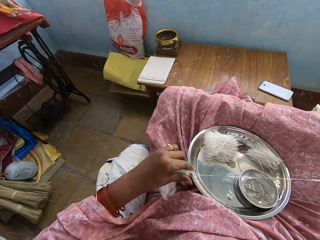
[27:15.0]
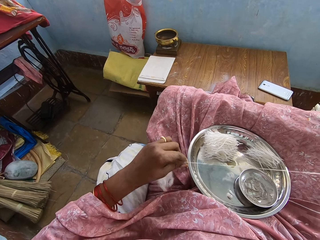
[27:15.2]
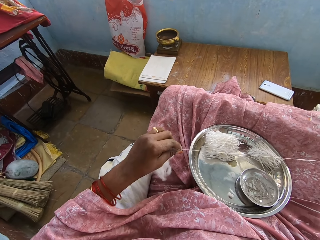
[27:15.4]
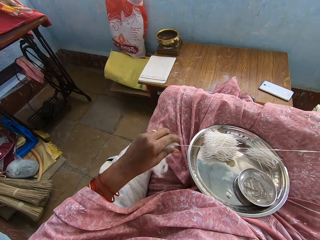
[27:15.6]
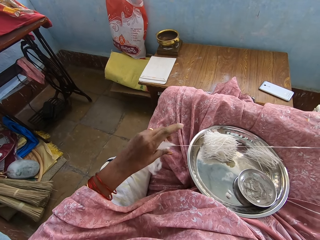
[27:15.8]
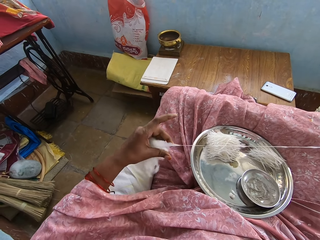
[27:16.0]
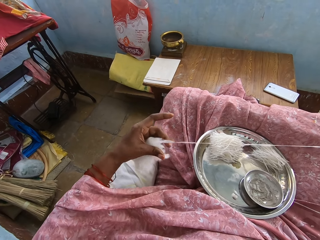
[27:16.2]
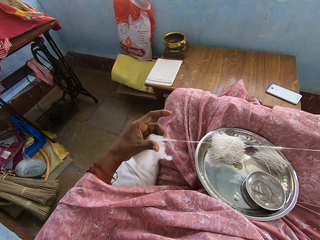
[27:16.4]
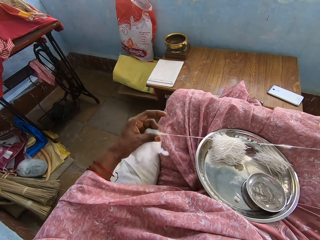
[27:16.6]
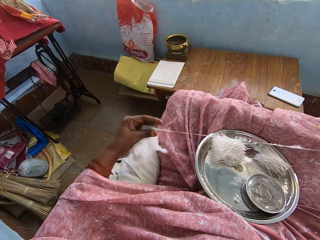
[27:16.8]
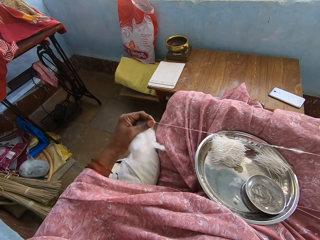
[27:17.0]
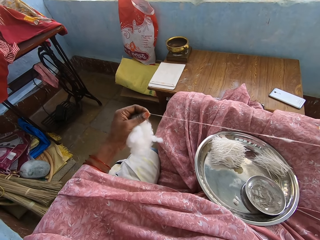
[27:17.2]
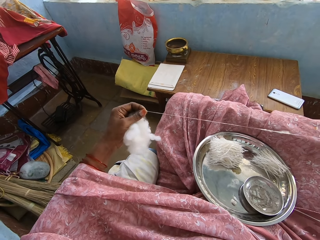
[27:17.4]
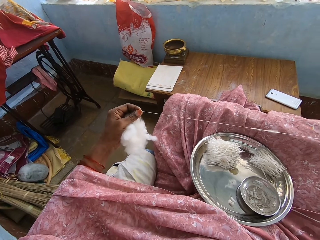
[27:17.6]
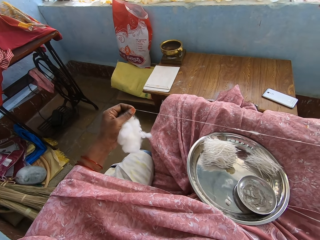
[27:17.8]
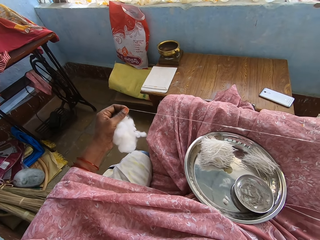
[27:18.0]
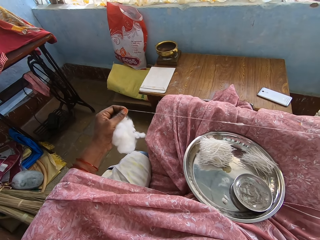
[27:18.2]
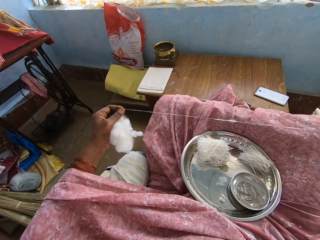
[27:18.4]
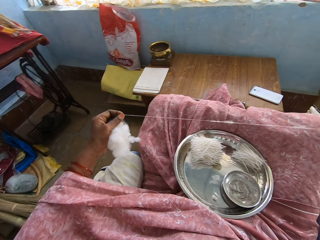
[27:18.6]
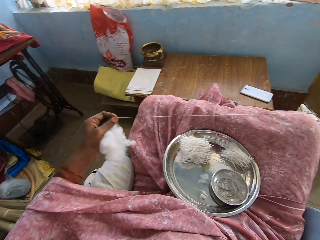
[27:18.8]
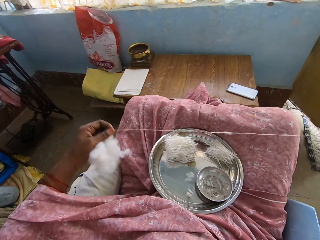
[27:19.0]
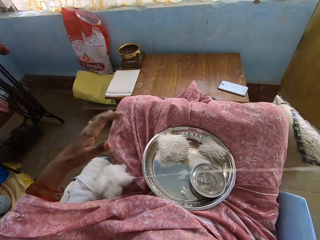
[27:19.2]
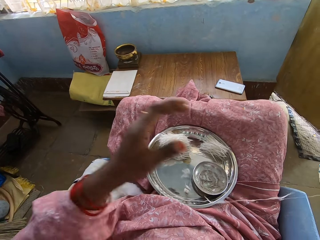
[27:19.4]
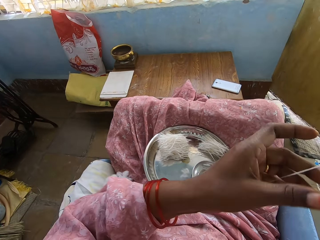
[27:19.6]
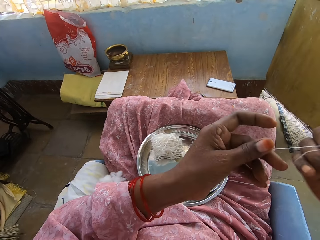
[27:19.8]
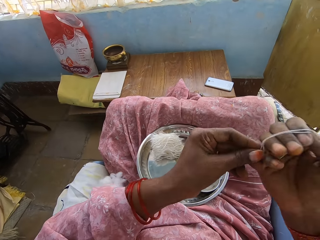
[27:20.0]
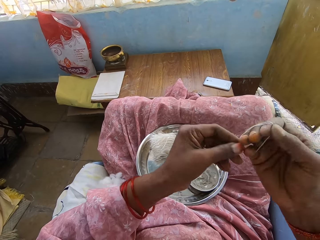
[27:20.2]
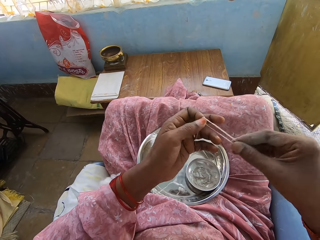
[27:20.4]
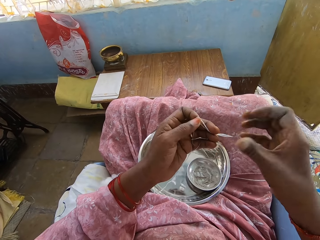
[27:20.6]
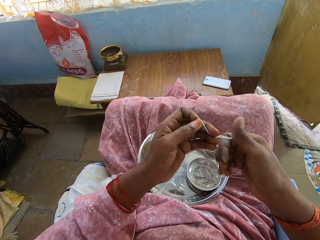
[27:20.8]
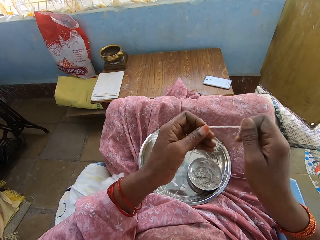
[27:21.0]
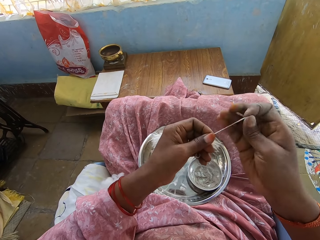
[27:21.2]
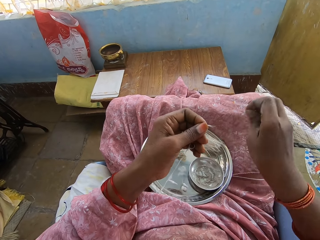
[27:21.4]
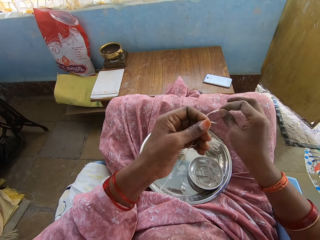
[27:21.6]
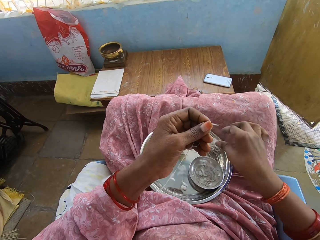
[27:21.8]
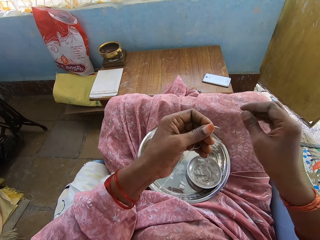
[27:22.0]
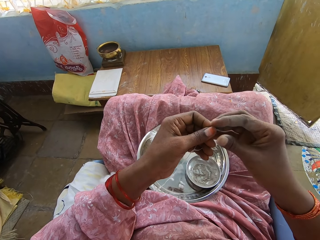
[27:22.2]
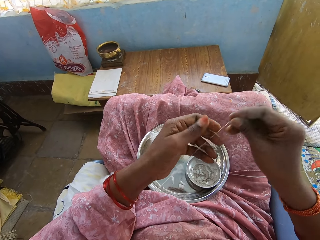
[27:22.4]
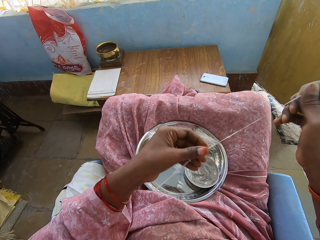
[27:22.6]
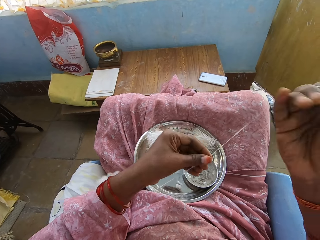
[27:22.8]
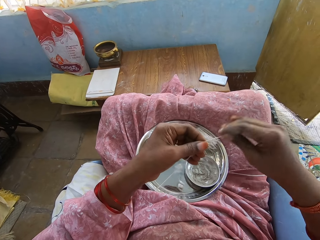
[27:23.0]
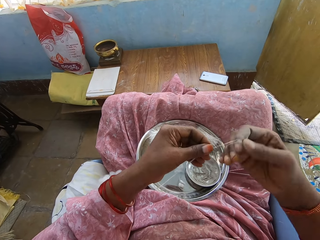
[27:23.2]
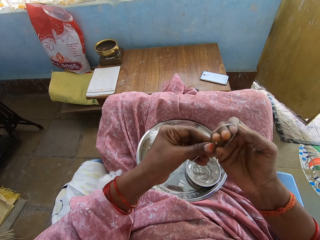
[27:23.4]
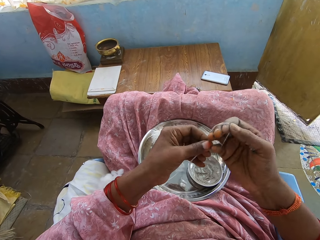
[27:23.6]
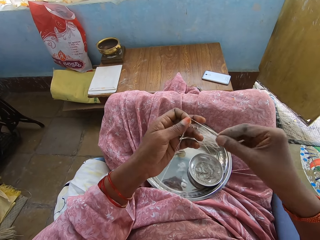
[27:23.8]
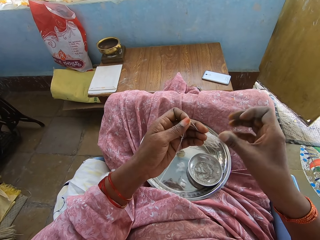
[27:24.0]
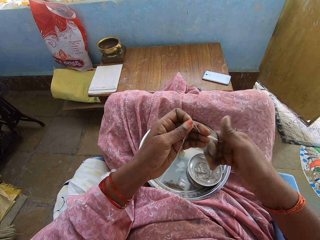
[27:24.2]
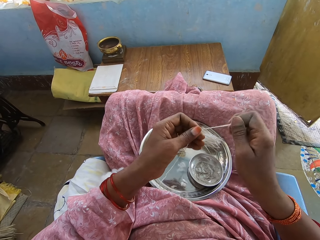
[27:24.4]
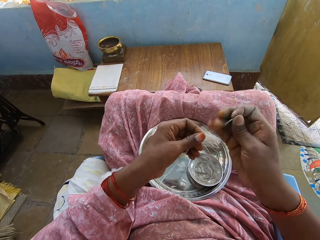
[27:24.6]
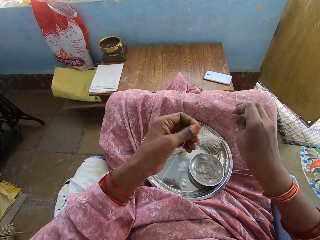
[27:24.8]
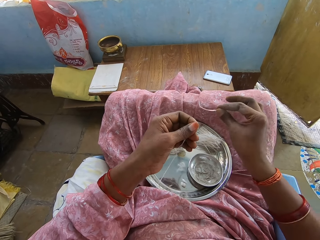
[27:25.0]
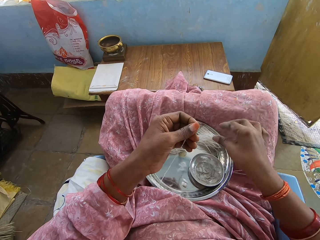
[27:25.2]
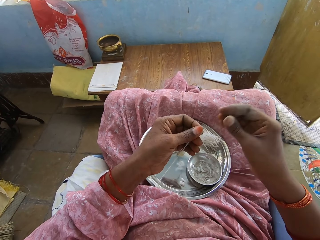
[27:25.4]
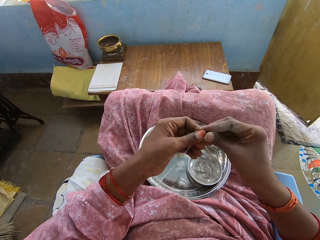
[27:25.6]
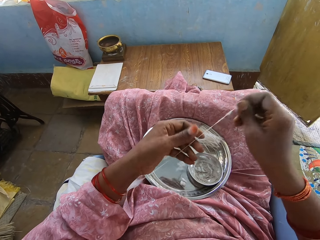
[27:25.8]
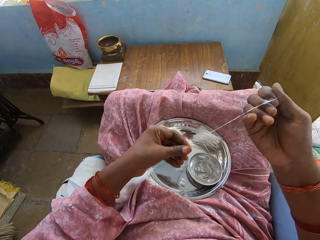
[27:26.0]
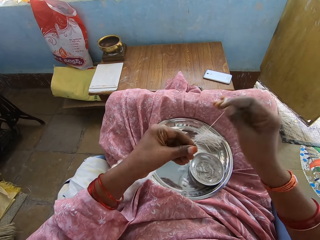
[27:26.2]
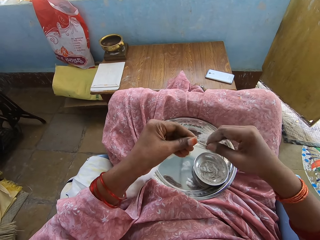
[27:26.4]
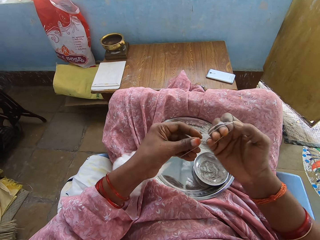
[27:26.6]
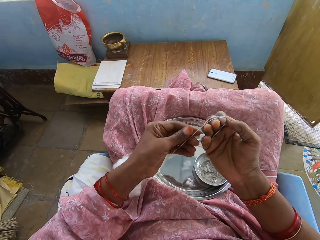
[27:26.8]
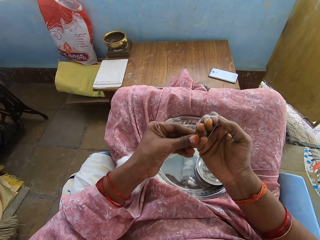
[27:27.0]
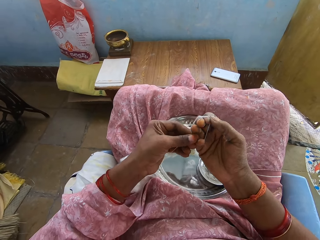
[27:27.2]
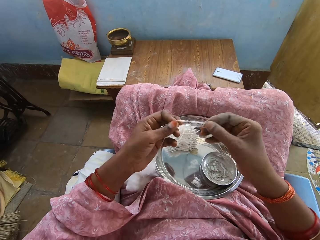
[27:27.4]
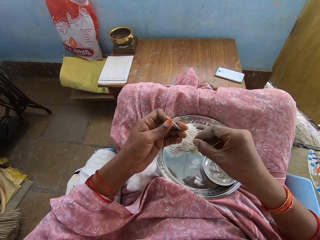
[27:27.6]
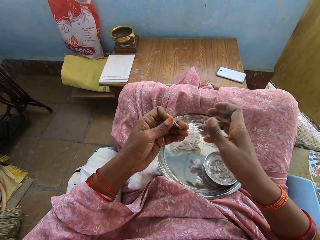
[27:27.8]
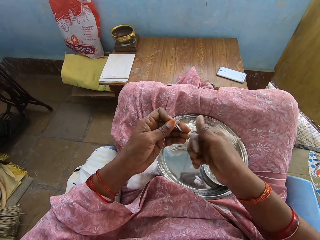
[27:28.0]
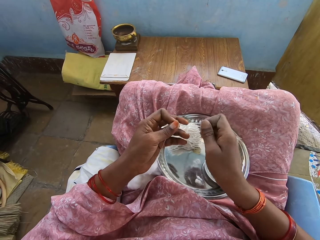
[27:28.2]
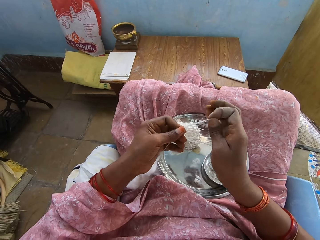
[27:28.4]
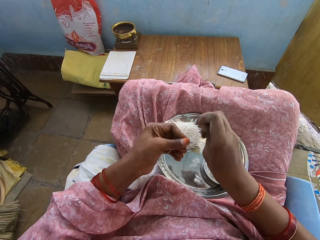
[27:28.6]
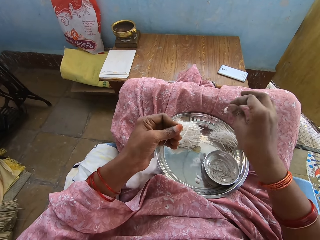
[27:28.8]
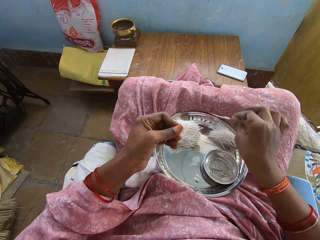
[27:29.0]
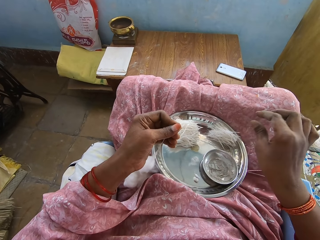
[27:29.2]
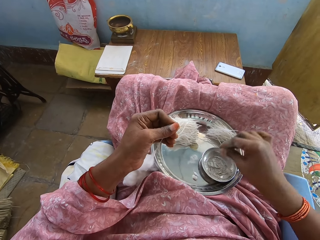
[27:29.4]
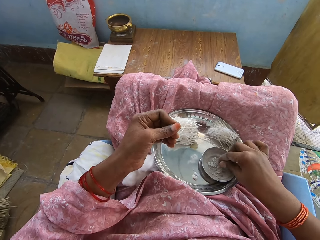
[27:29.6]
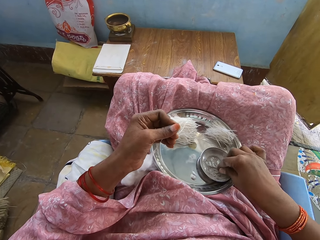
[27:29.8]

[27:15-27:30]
The camera wearer moves fingers. They adjust the thread. They twist the thread, cut the thread, and put the thread on the tray. They roll the thread on hand. They twist the thread, cut the thread, and put the thread on the tray. They pull the thread. They adjust the thread. They roll the thread on hand. They twist the thread on hand, cut the thread, and put the thread on the tray.

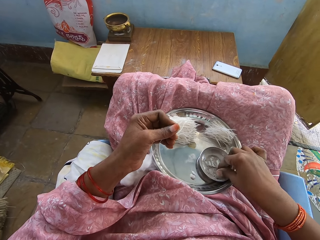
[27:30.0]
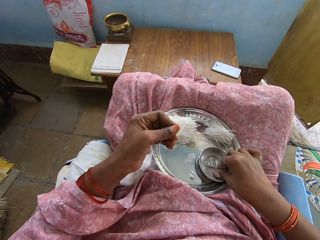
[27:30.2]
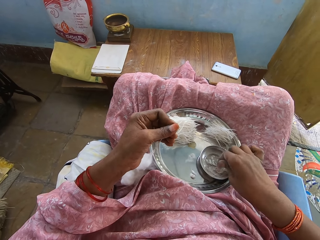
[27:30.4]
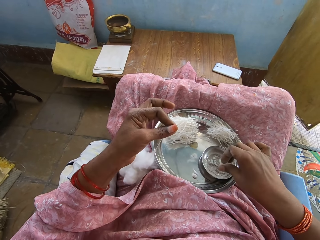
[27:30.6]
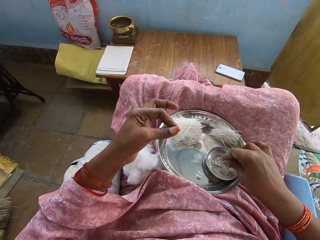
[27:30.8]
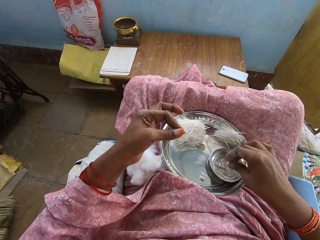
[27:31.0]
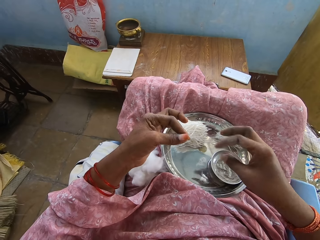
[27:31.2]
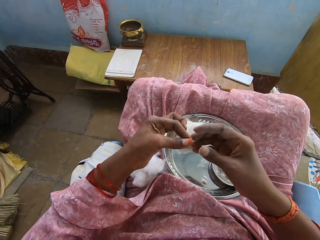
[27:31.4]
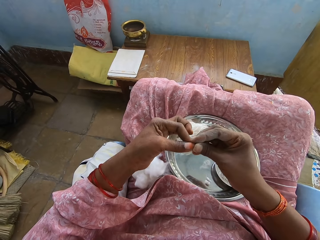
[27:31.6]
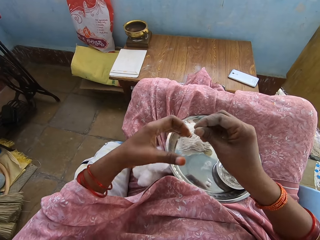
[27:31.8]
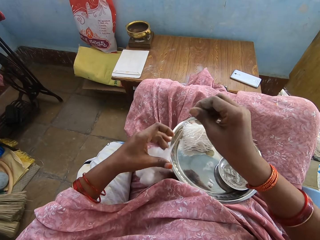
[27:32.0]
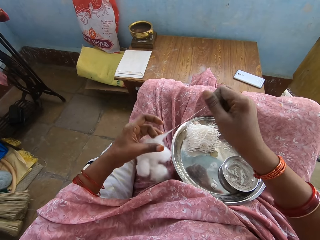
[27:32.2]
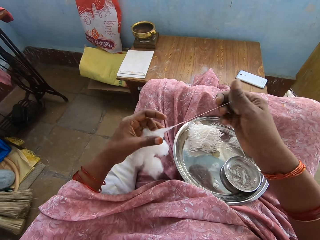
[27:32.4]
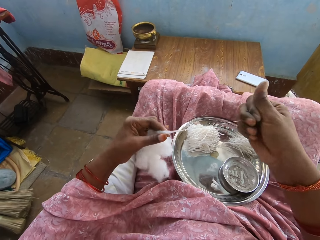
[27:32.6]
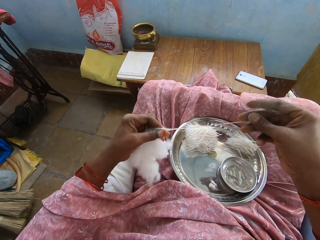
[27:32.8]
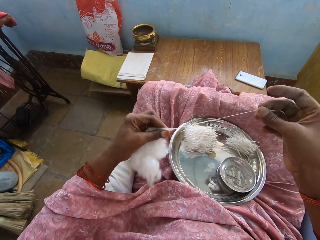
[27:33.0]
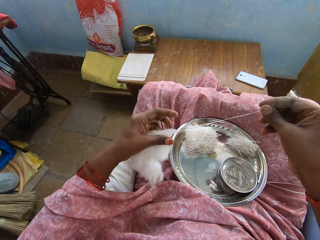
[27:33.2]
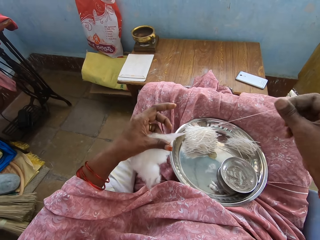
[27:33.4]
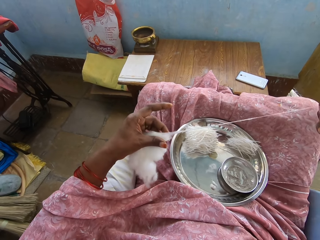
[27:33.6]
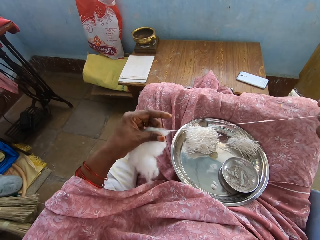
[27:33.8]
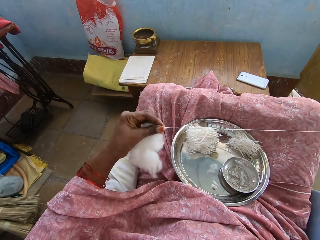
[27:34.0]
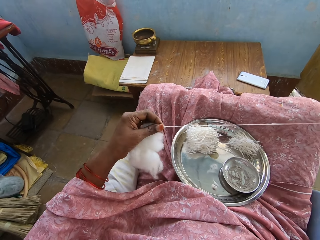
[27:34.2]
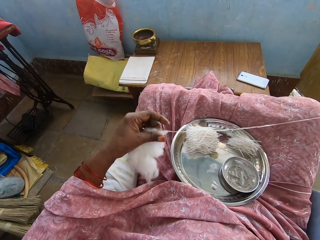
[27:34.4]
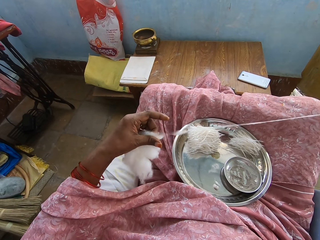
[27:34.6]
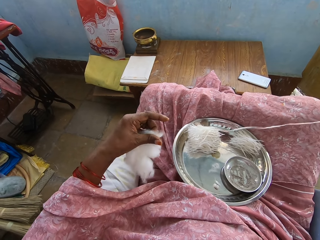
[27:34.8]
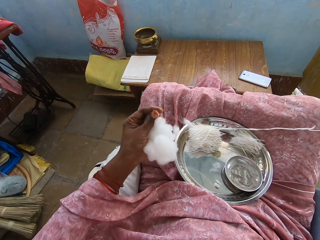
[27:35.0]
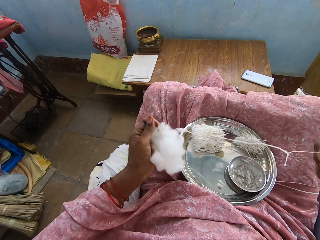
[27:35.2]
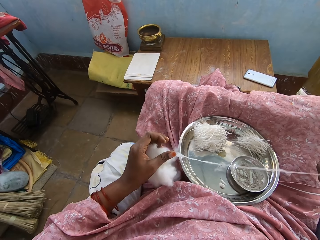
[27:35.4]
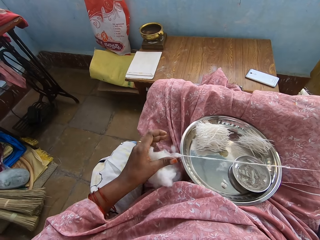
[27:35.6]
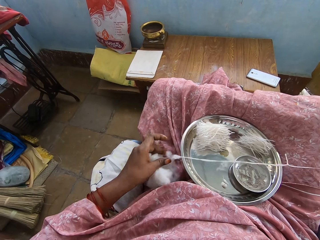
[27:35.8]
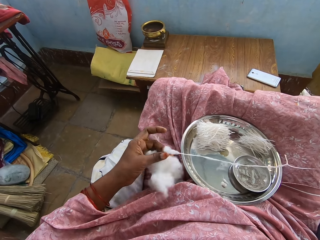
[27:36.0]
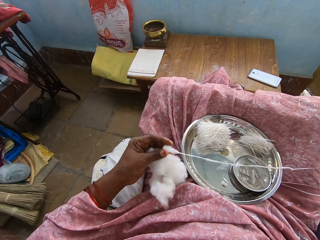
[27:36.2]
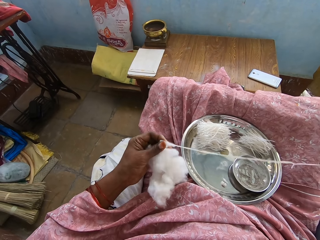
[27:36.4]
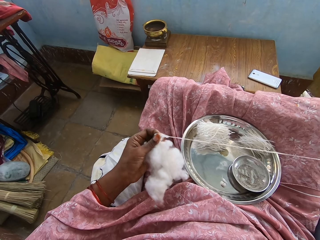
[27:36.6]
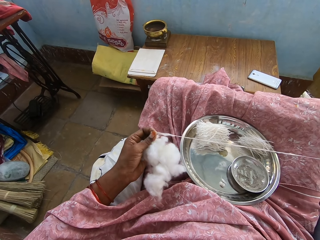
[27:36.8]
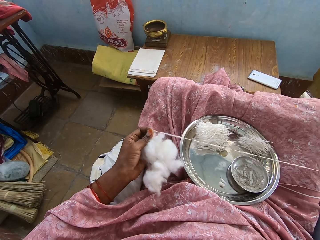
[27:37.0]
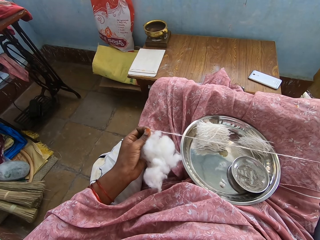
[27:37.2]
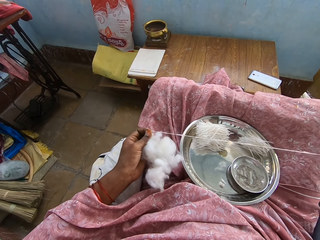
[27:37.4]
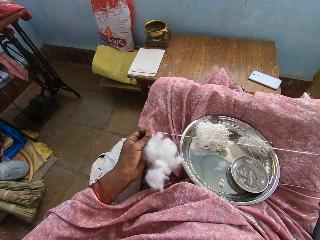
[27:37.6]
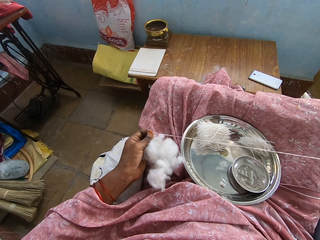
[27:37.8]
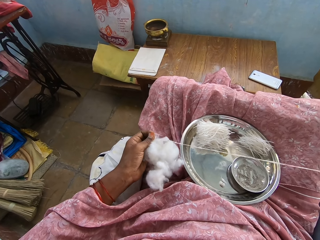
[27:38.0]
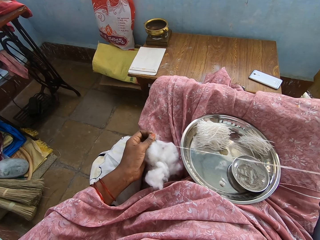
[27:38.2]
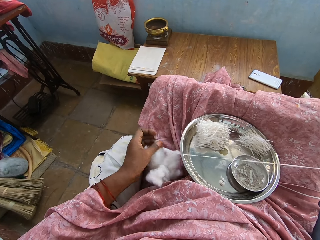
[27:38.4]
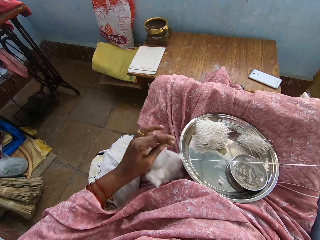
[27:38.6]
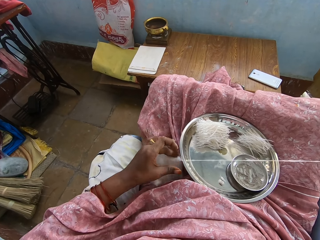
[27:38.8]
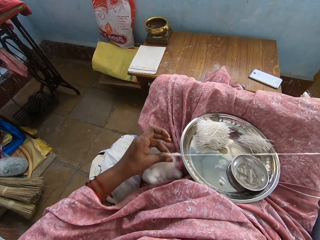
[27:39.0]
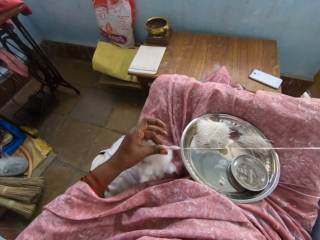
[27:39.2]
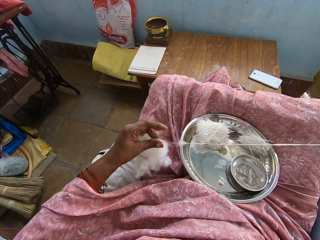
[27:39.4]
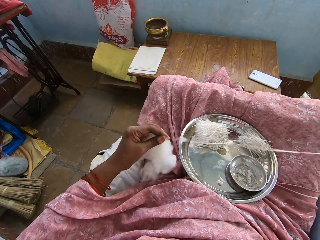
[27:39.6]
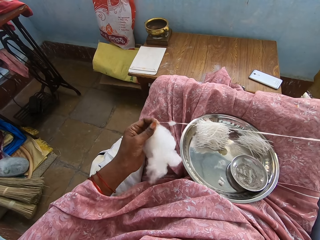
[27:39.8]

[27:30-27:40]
The camera wearer touches something. They pull the thread. They remove the thread from the cotton wool.
